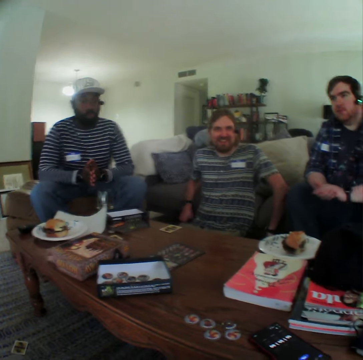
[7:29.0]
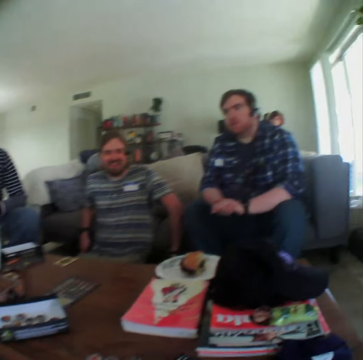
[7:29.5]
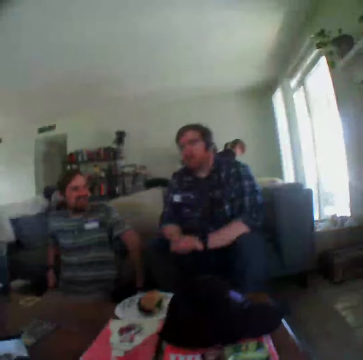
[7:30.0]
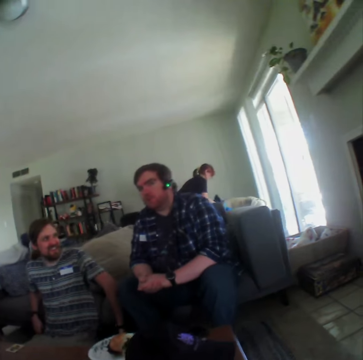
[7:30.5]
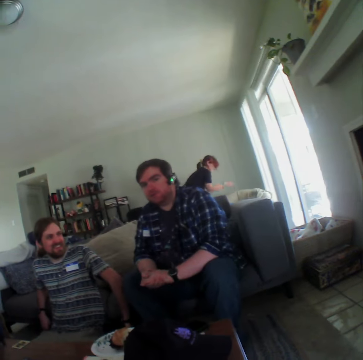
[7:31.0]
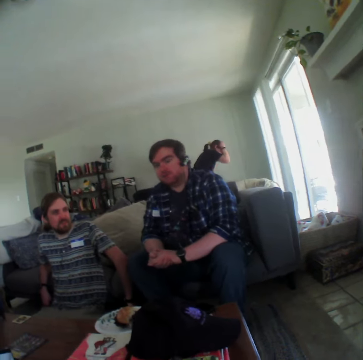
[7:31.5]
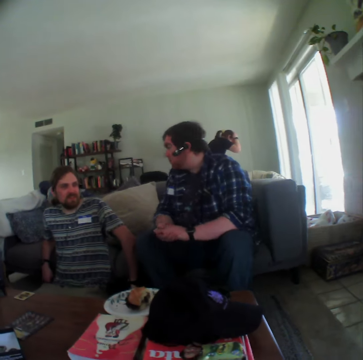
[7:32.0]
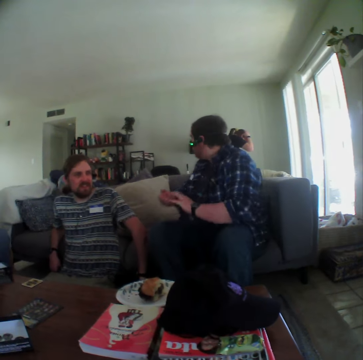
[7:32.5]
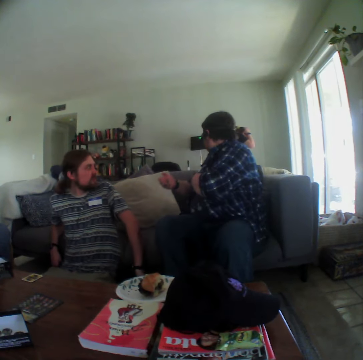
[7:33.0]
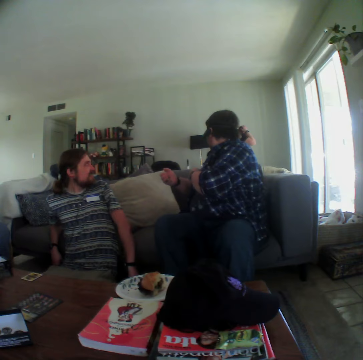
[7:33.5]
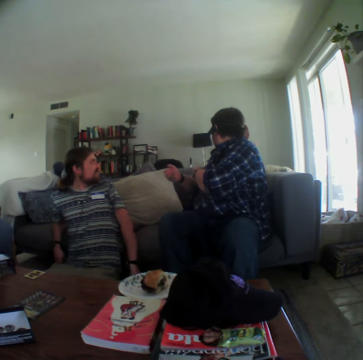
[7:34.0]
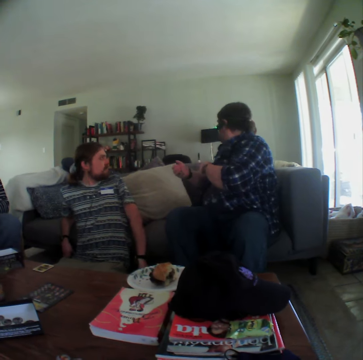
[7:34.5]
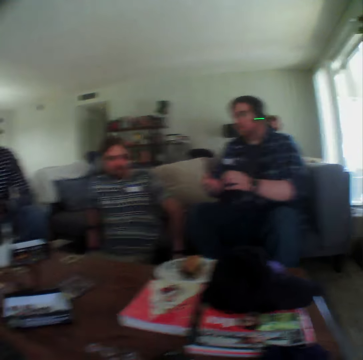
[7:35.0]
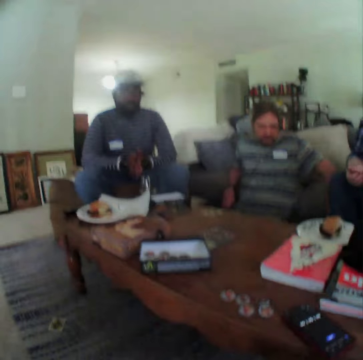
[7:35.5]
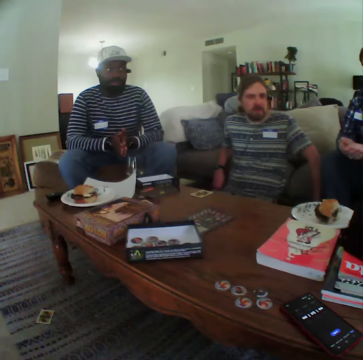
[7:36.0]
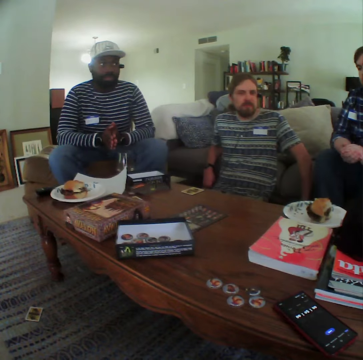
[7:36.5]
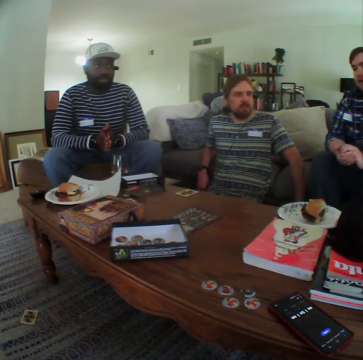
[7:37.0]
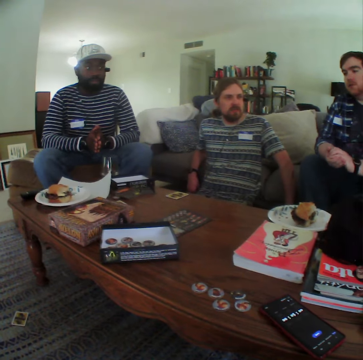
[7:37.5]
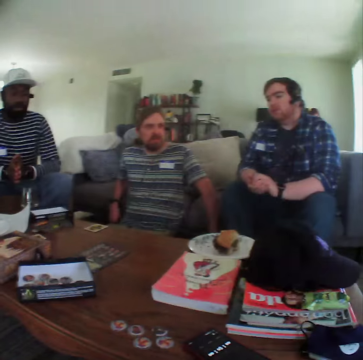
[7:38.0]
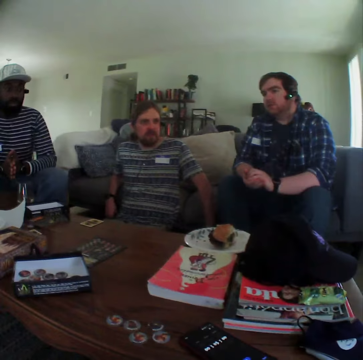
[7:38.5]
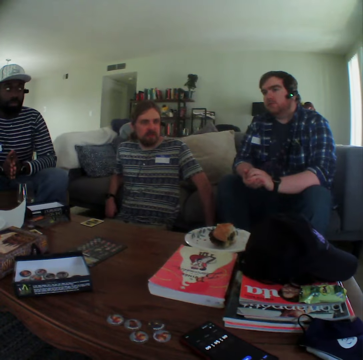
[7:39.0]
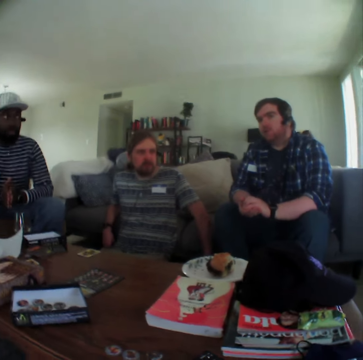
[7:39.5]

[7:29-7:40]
A person puts the card on the table. Another person stares at a third person.

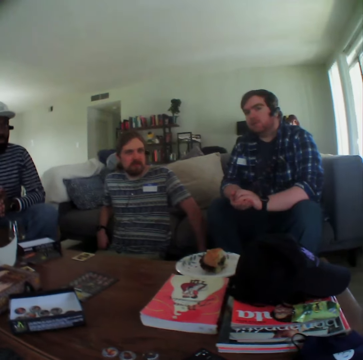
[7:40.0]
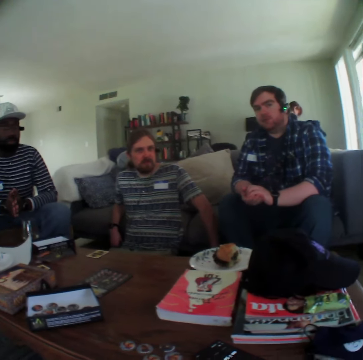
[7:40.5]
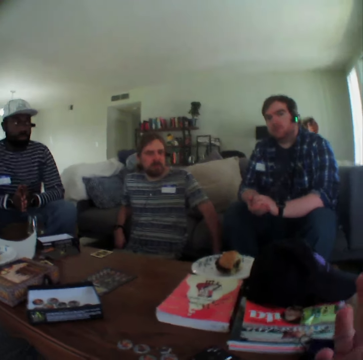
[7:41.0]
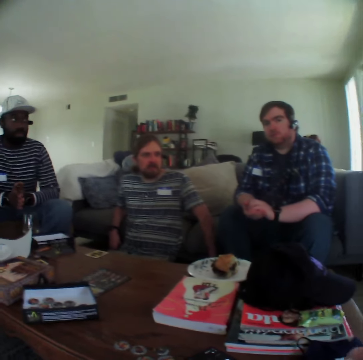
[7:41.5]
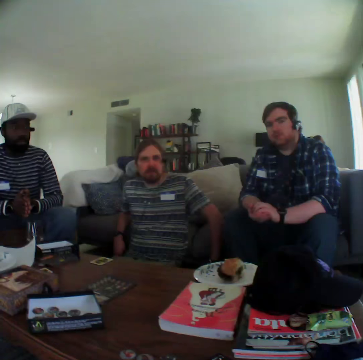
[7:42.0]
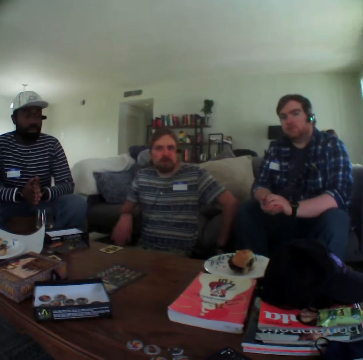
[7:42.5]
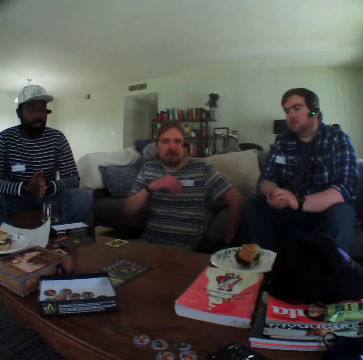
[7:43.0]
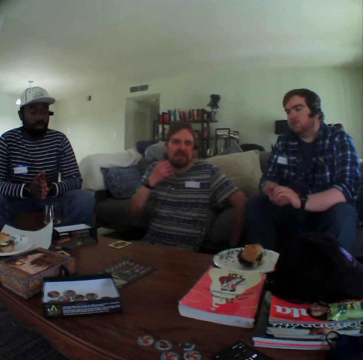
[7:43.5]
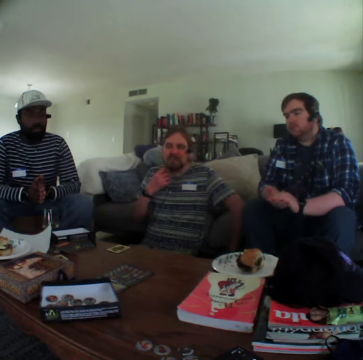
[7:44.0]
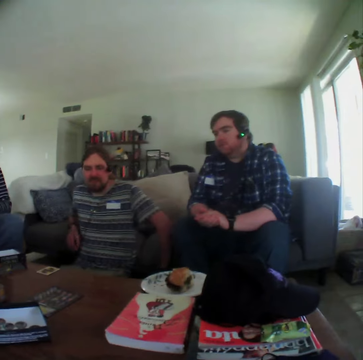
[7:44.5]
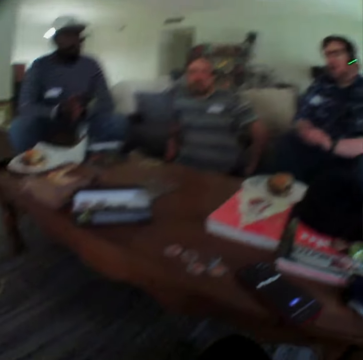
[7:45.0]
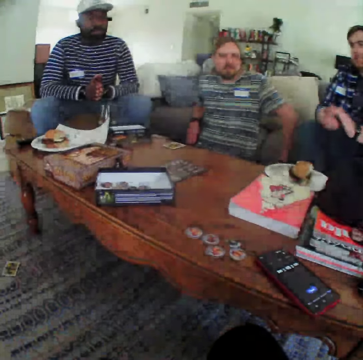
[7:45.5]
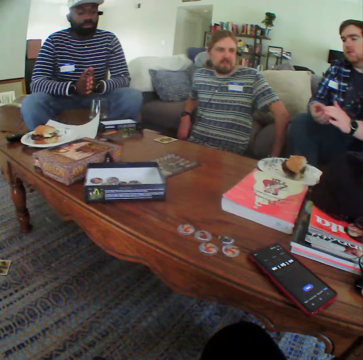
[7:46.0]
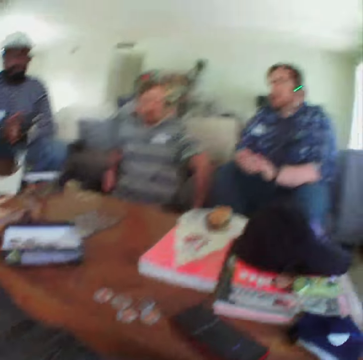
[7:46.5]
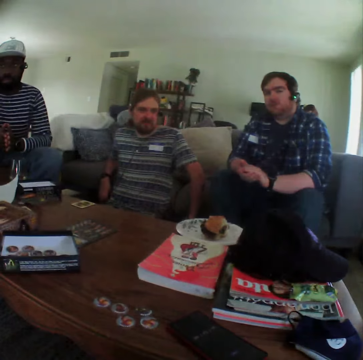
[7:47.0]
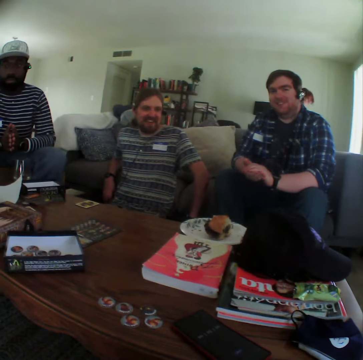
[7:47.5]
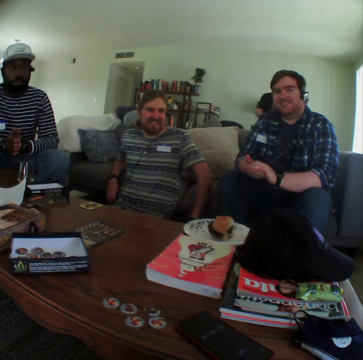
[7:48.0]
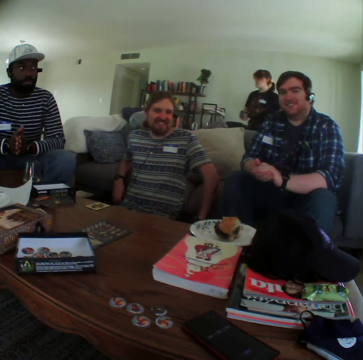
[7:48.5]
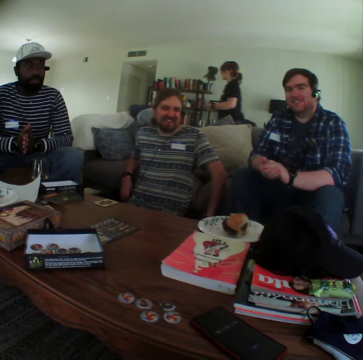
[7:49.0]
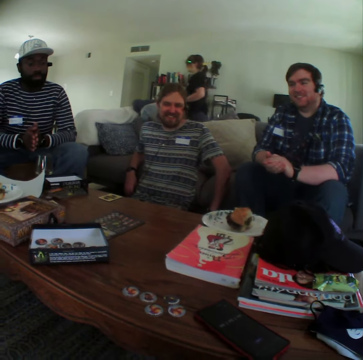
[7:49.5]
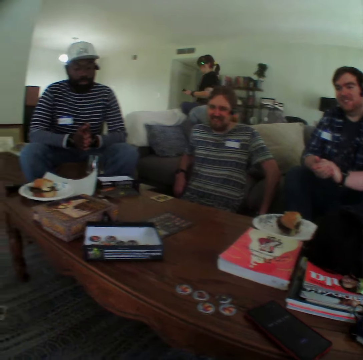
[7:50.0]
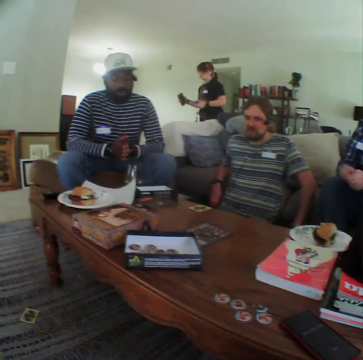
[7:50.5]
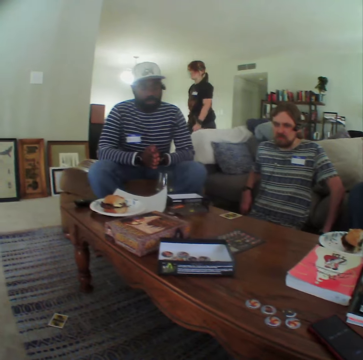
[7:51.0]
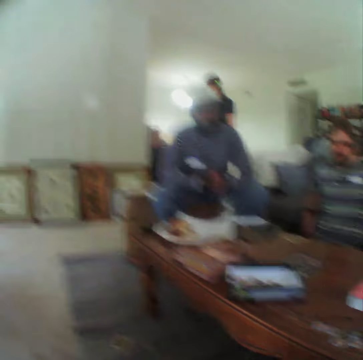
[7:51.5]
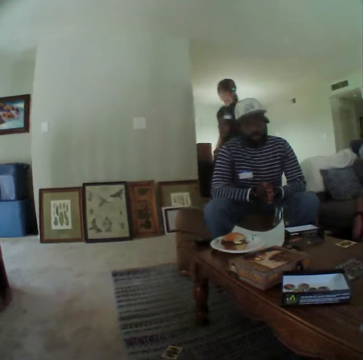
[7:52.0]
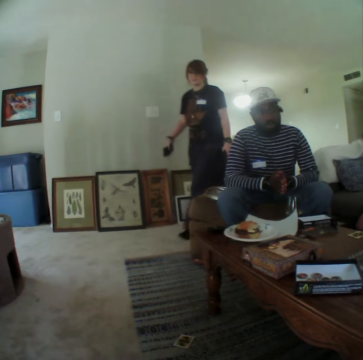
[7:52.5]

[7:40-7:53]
The camera wearer moves the hand. A person moves the hand to the chin. Another person moves both hands. A third person walks to the sitting room.

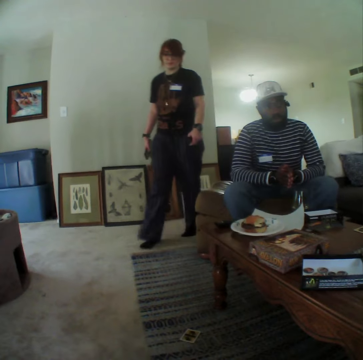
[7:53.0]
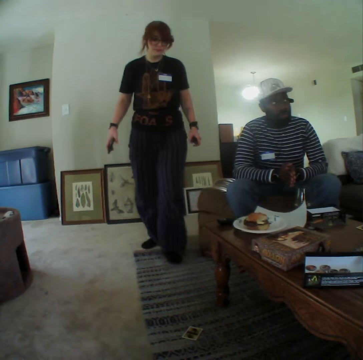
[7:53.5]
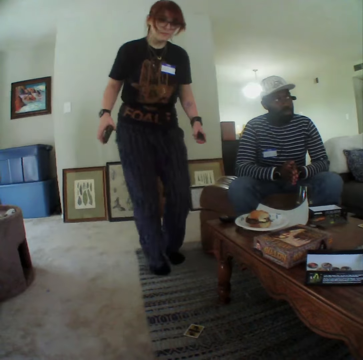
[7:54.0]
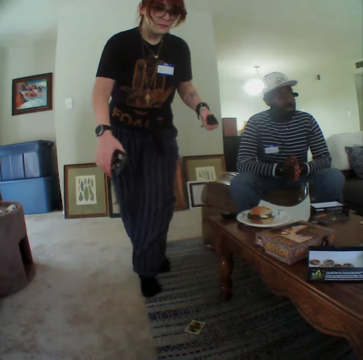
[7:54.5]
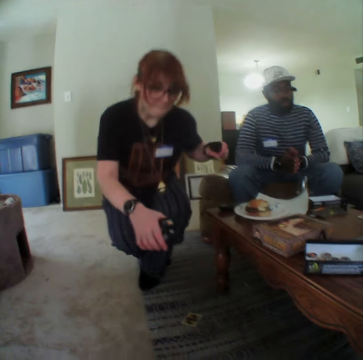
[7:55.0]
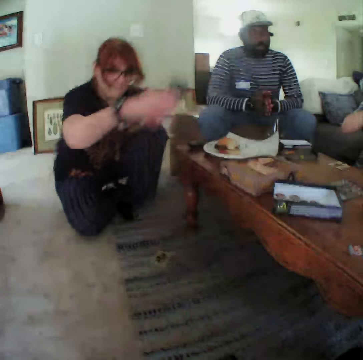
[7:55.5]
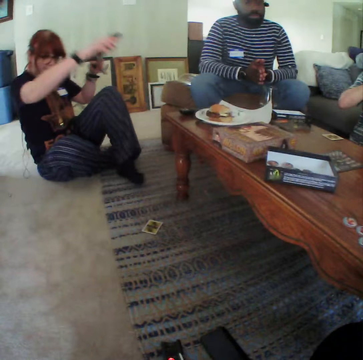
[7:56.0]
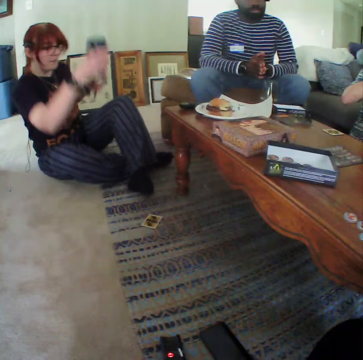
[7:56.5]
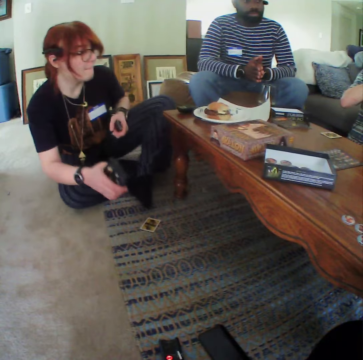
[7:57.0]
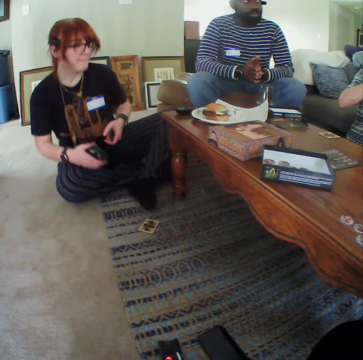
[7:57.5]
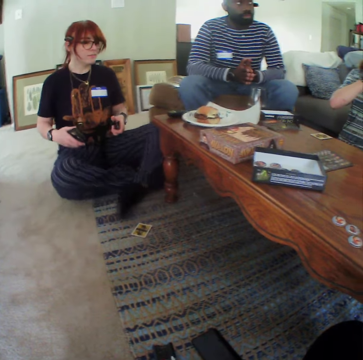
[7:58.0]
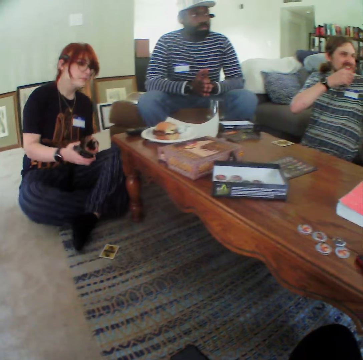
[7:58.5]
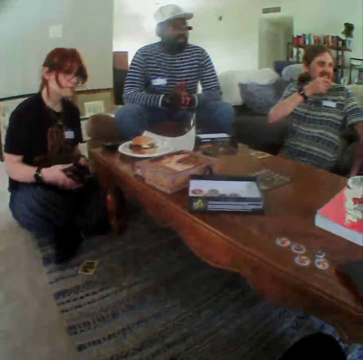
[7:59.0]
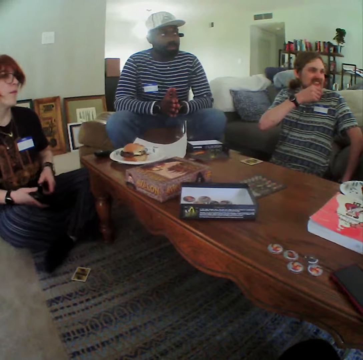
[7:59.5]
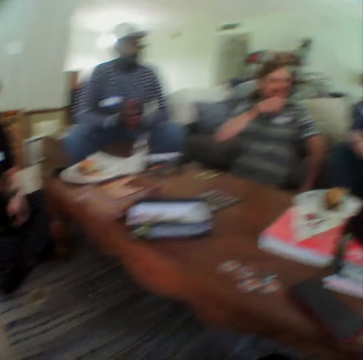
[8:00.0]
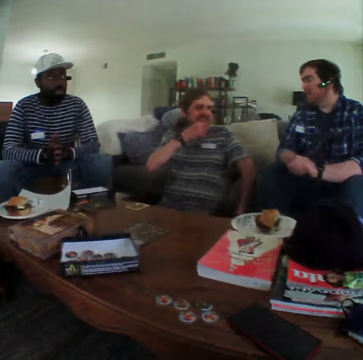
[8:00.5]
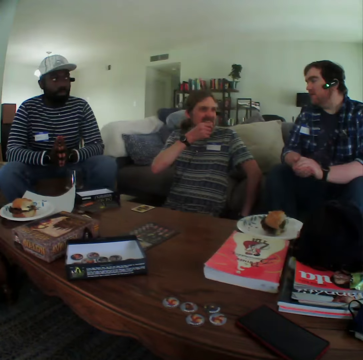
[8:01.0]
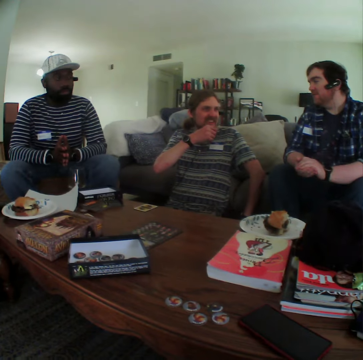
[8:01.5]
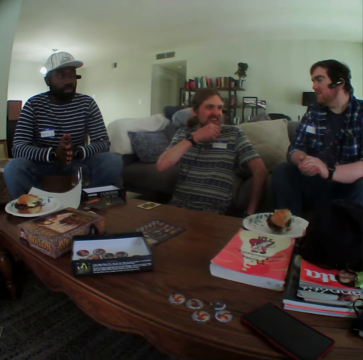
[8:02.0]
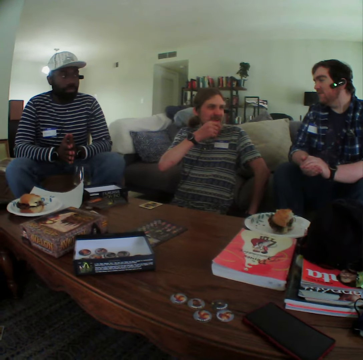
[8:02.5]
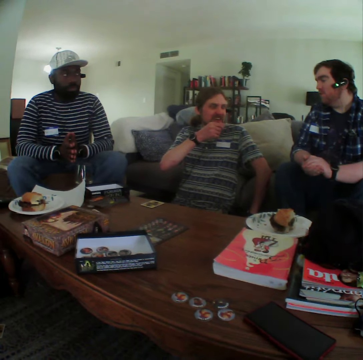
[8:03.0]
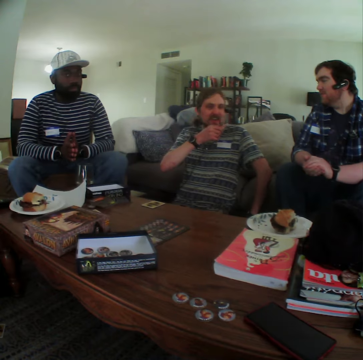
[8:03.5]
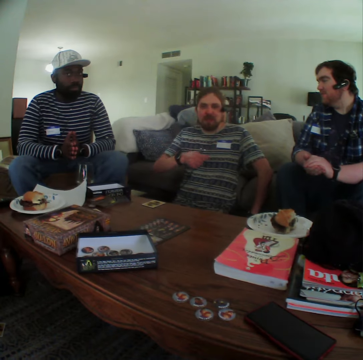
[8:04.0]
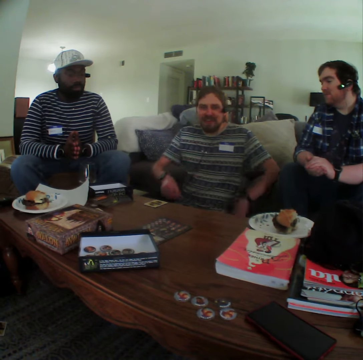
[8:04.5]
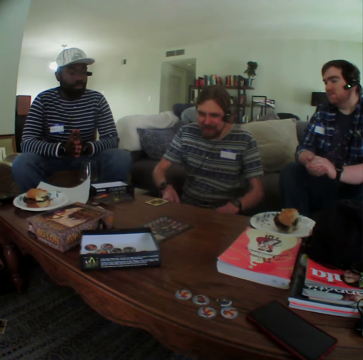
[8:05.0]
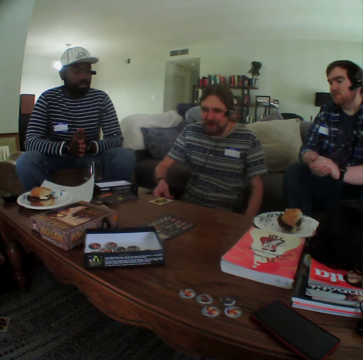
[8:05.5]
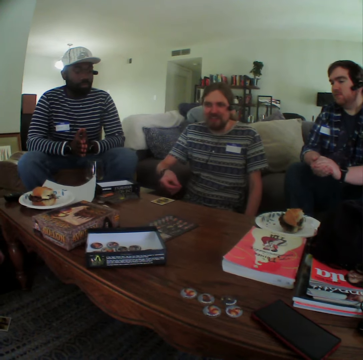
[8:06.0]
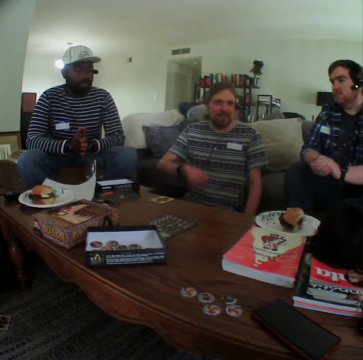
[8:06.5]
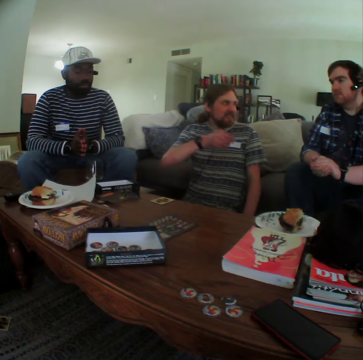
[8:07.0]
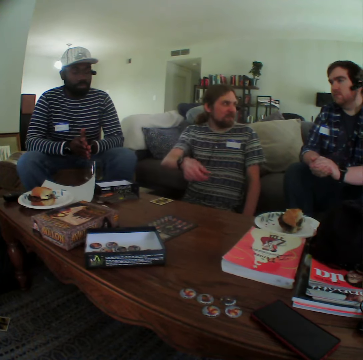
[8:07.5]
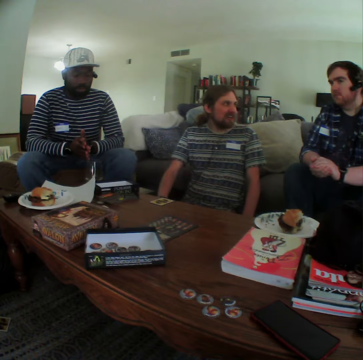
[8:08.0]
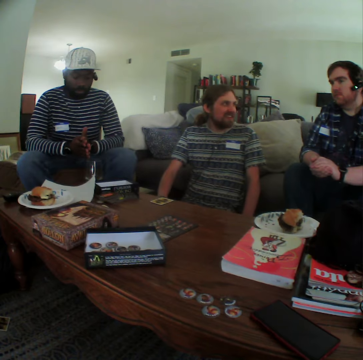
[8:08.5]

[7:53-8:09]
A person sits down. Another person moves the hand down.
